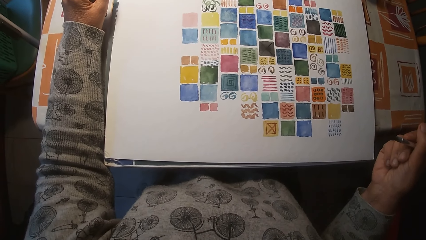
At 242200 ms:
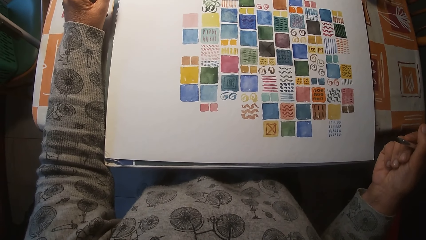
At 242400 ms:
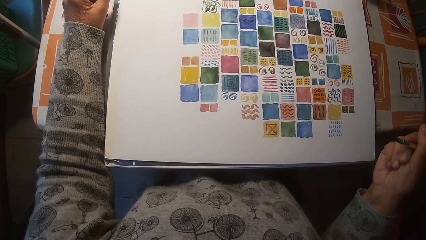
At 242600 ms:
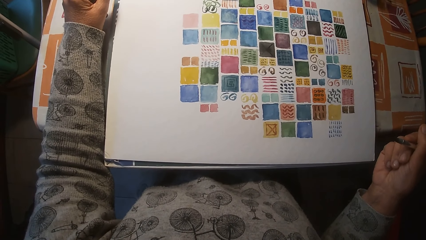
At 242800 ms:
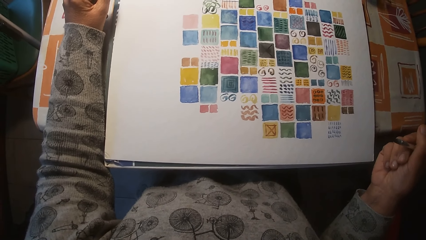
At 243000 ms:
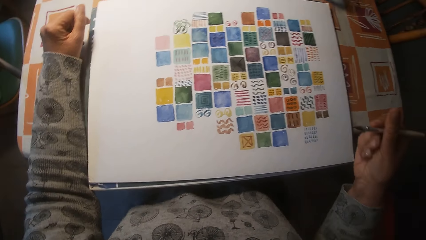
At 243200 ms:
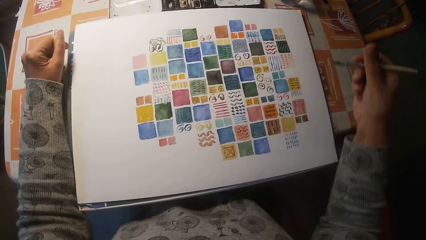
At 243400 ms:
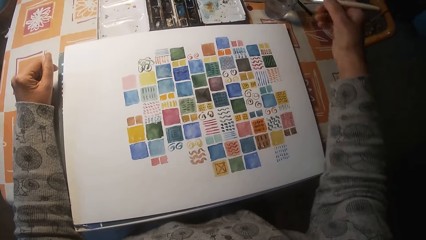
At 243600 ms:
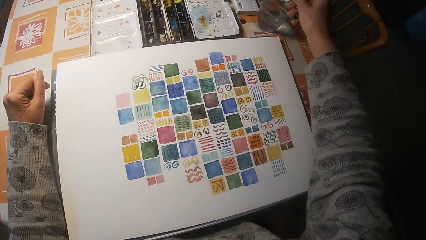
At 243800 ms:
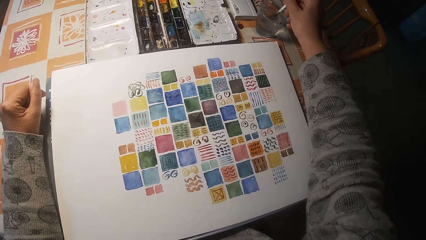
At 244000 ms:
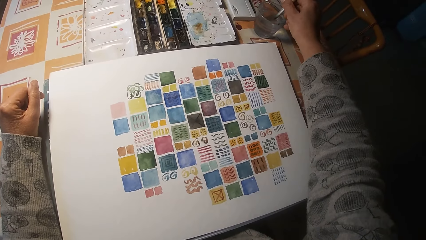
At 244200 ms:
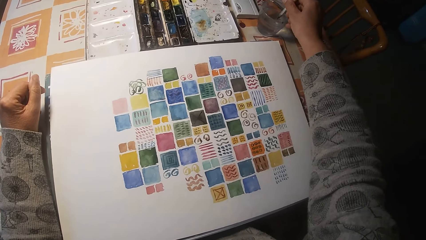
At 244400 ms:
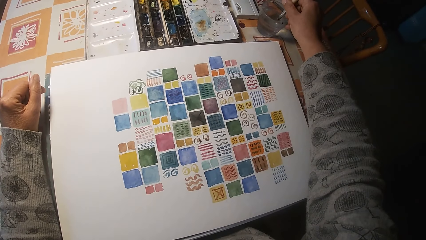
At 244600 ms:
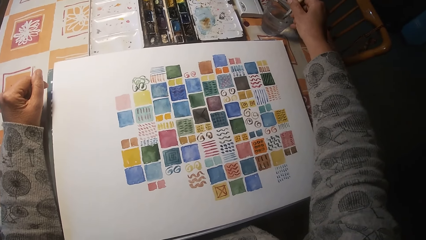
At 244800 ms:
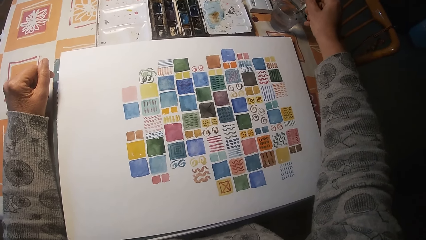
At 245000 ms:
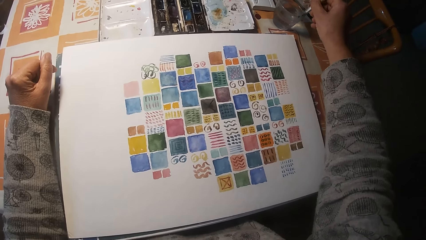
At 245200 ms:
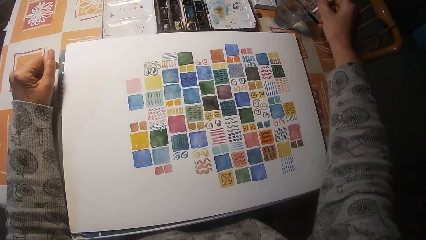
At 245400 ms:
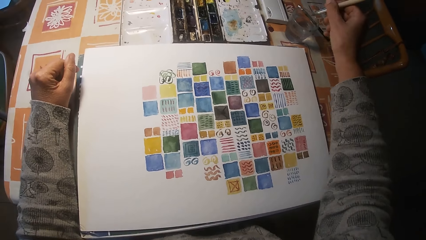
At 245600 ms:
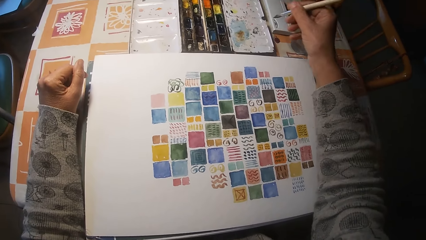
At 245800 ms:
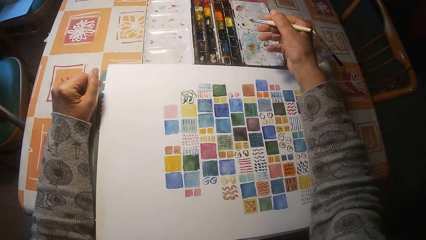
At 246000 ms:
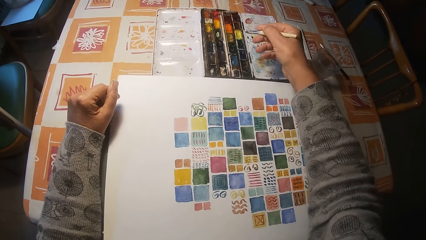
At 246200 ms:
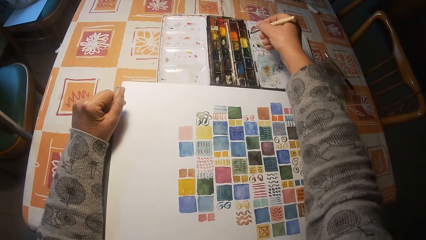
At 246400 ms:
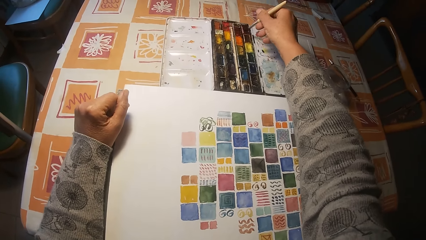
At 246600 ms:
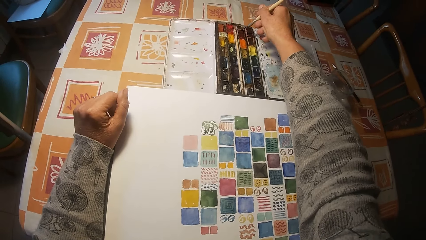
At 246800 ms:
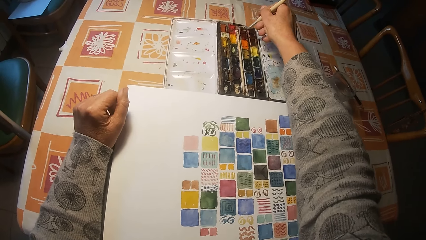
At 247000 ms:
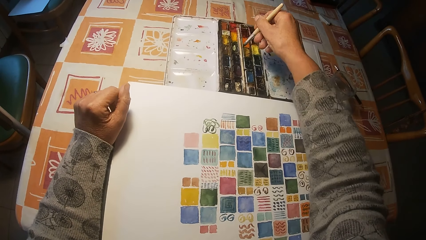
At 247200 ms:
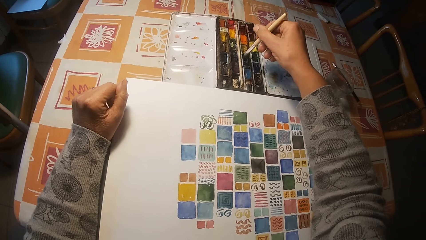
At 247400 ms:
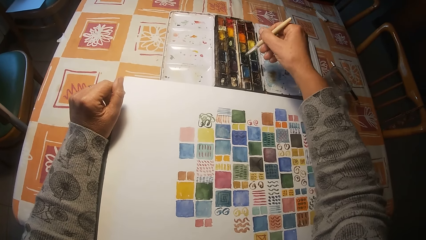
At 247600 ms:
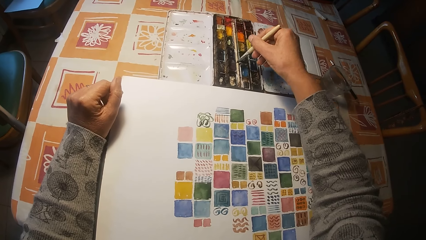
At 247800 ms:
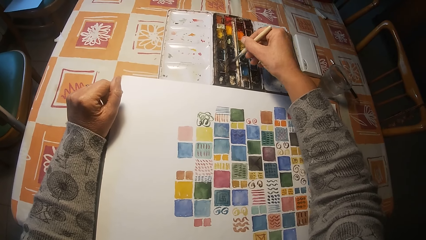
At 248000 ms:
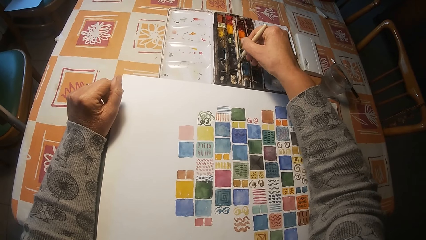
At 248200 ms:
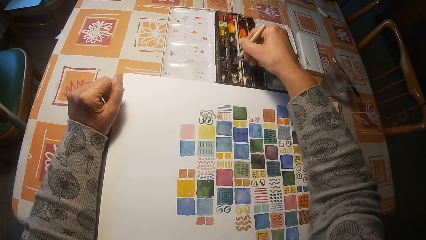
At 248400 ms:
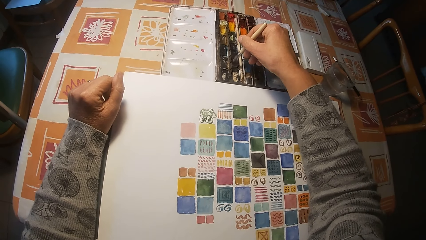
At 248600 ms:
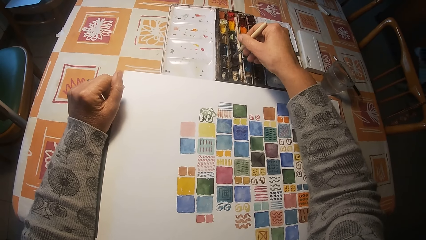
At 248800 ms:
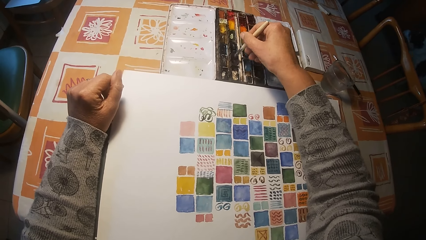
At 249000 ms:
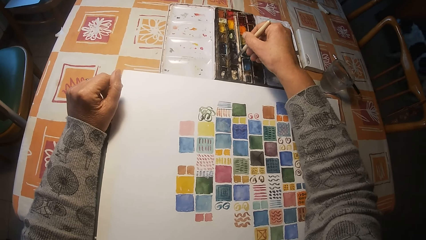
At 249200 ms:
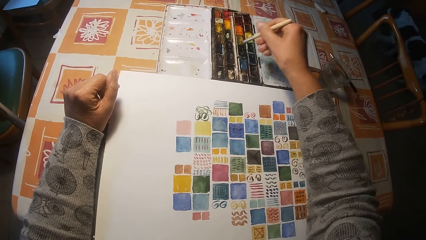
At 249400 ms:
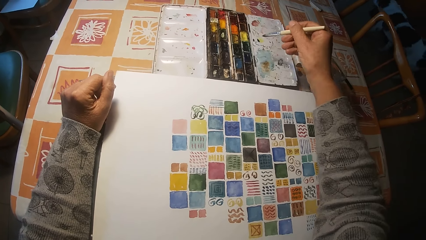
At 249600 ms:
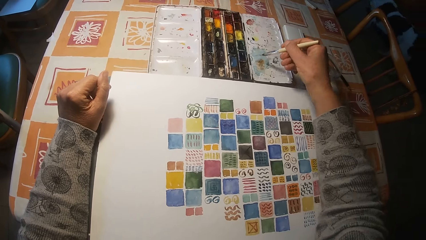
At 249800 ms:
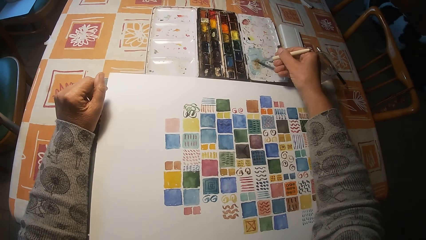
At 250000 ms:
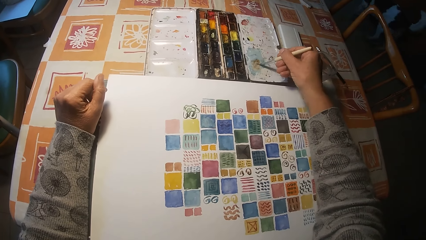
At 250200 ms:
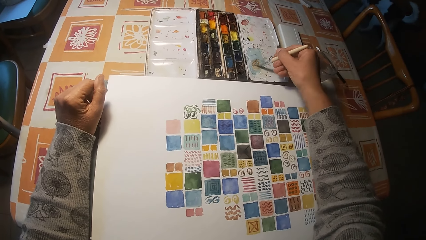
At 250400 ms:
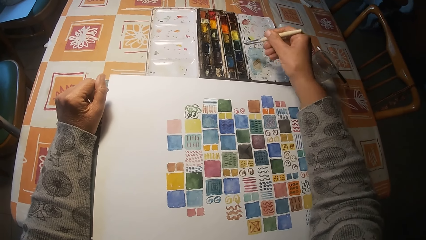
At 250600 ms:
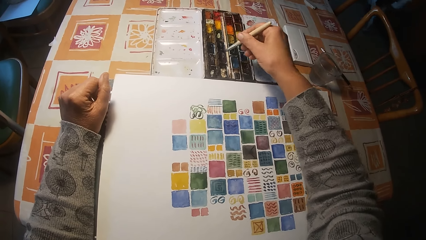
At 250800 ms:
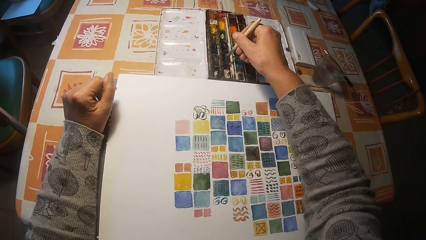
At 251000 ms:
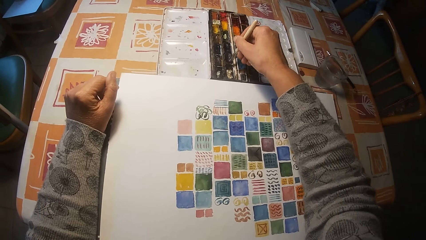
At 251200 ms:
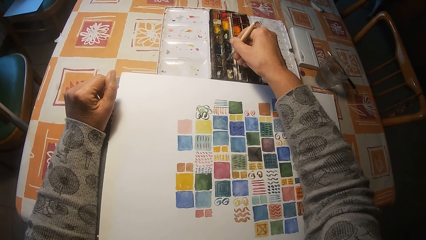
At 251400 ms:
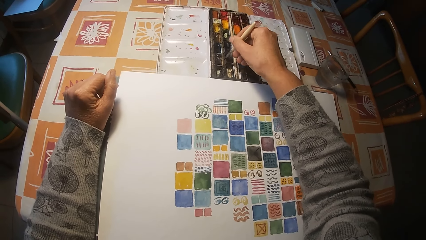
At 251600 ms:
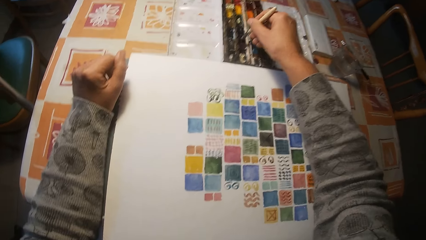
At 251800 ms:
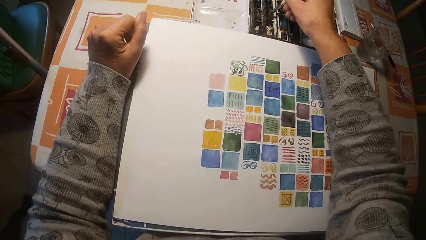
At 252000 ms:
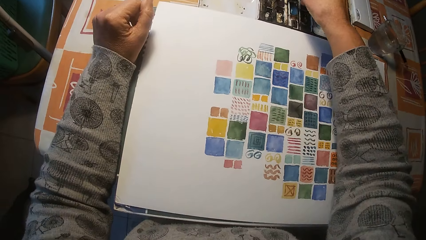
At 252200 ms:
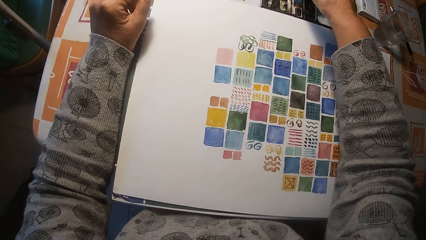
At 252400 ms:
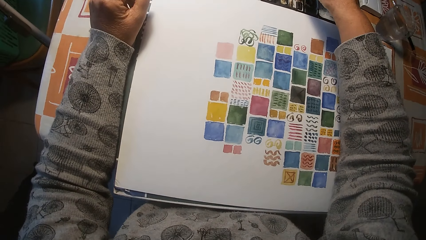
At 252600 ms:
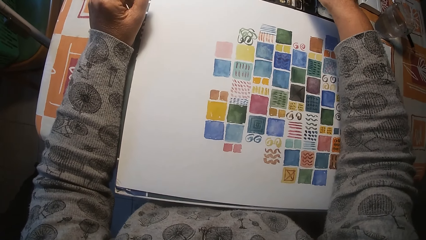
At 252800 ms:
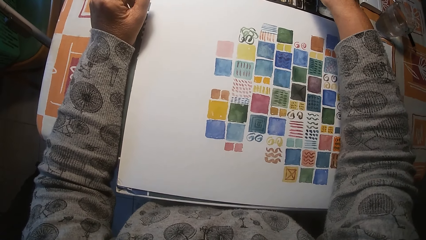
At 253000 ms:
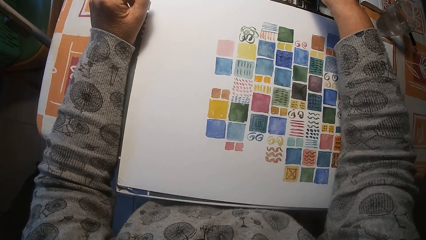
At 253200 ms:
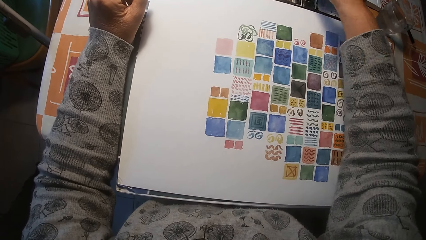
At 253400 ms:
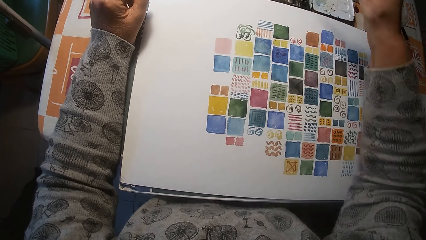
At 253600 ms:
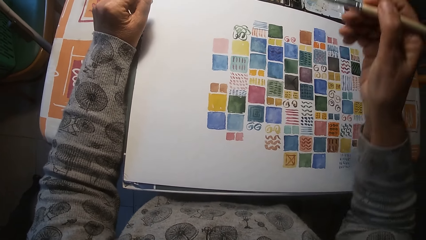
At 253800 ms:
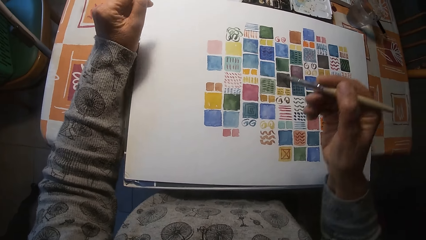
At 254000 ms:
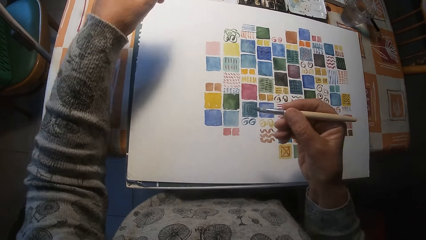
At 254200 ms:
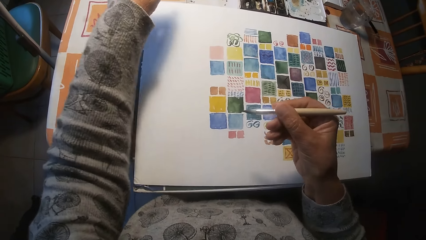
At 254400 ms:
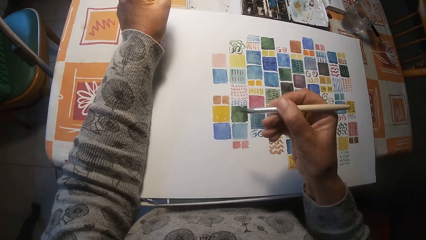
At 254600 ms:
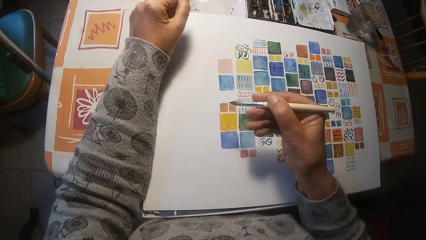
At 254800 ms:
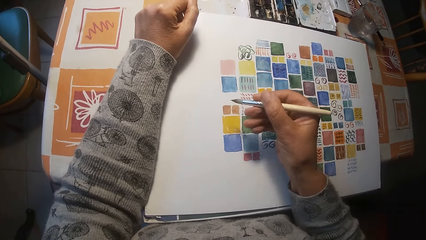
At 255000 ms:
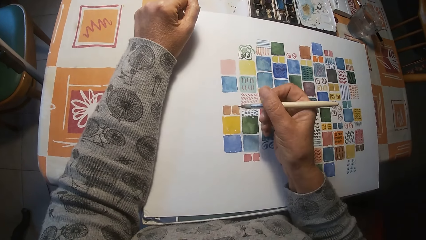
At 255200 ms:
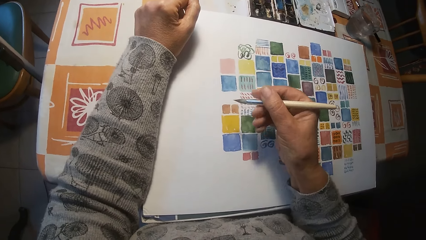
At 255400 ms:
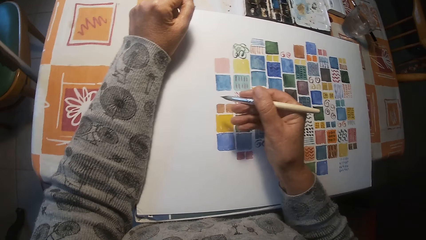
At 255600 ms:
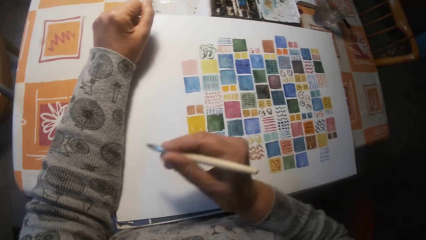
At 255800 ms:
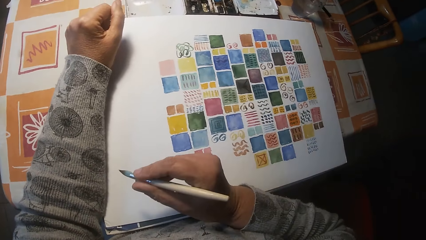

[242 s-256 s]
The camera wearer dips the paint brush in his right hand in the cup on the table. He paints the board with the pen brush. He dips the paint brush in his right hand in the paint palette on the table. He paints the cover of the paint palette on the table with the paint brush in his right hand. He dips the paint brush in his right hand in the cup on the table.

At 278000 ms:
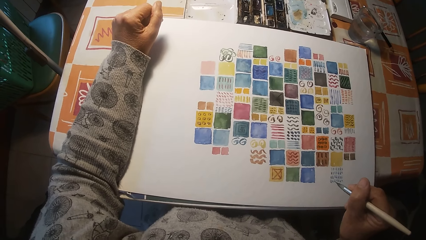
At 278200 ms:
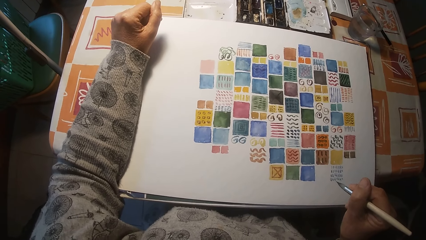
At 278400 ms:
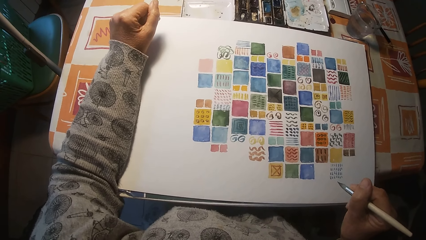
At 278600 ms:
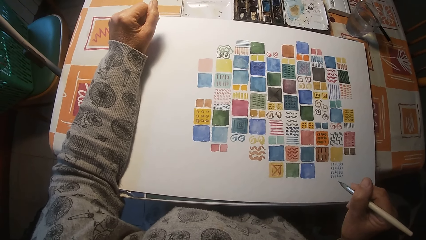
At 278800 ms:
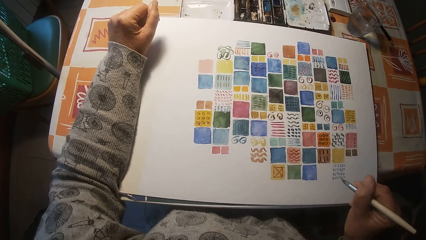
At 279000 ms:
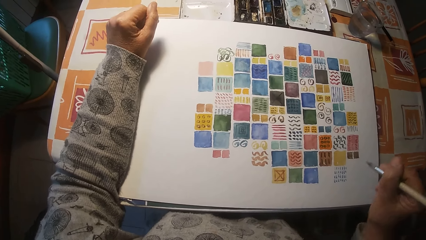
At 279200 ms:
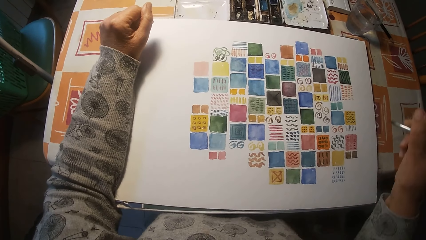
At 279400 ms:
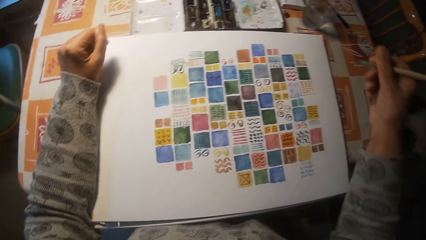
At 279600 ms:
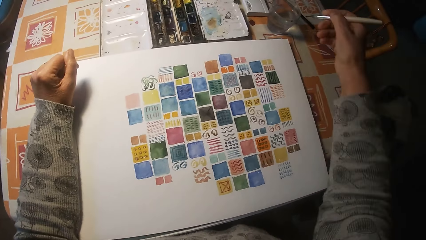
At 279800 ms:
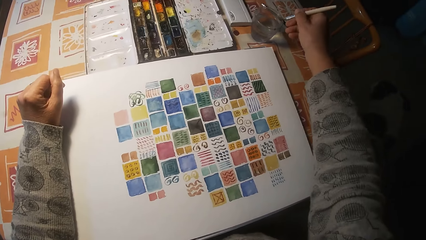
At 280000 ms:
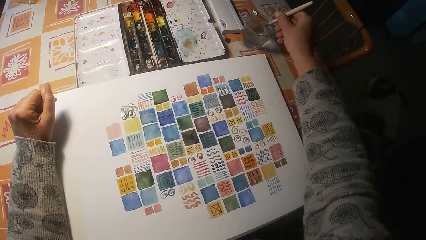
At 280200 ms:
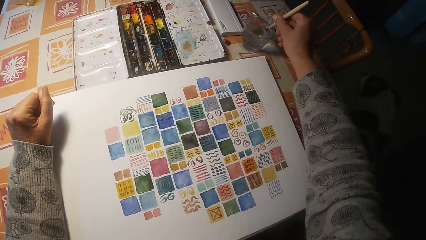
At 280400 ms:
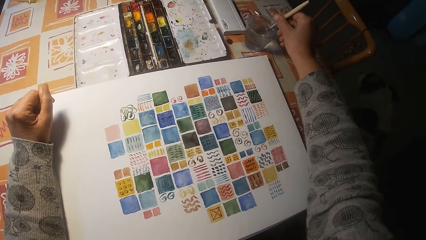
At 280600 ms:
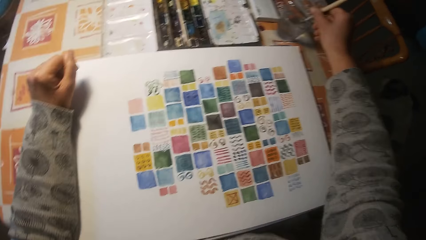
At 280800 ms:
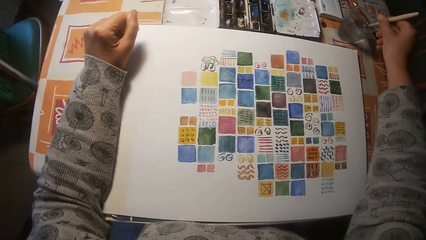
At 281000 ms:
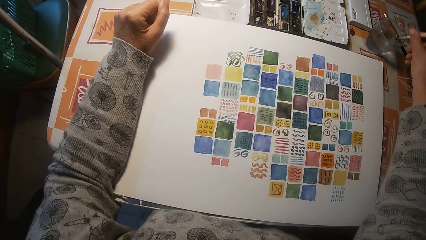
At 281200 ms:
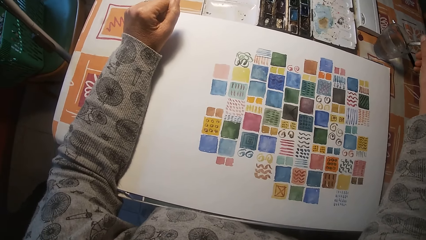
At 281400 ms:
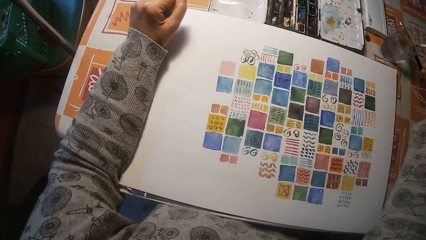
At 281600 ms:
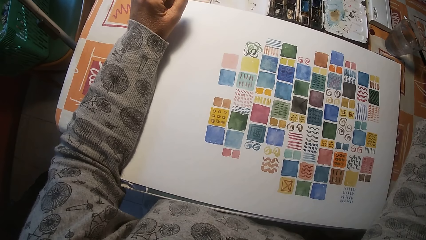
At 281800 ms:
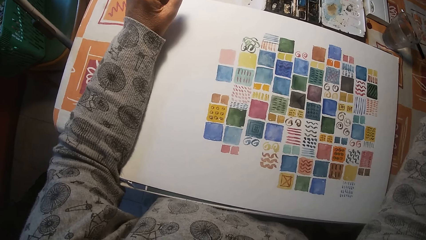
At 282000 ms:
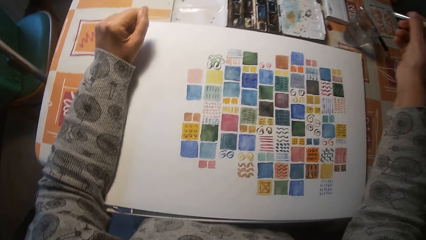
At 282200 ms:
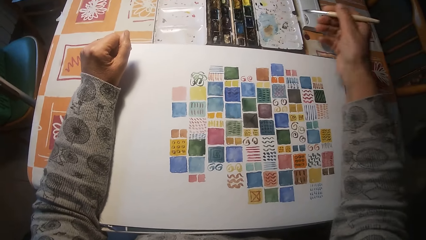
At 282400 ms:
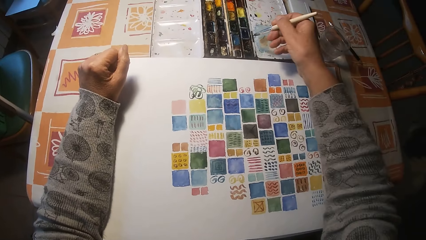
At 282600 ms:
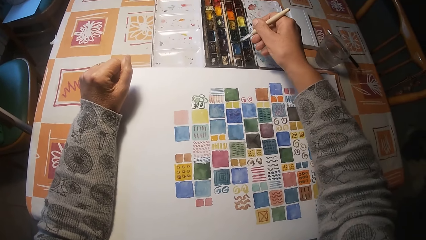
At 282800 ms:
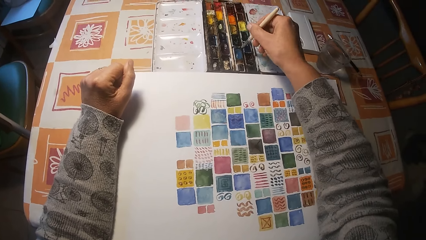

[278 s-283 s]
The camera wearer dips the paint brush in the right hand in the cup on the table.
